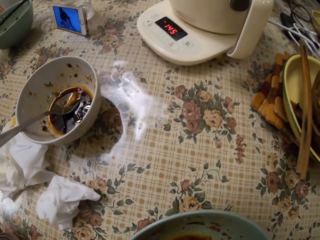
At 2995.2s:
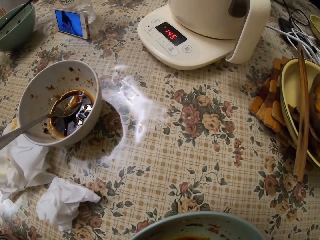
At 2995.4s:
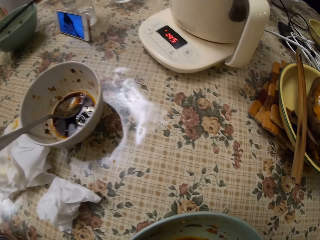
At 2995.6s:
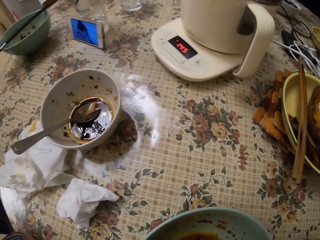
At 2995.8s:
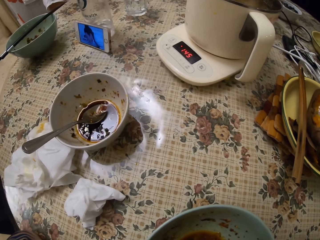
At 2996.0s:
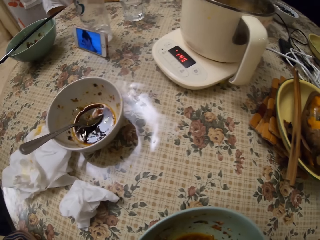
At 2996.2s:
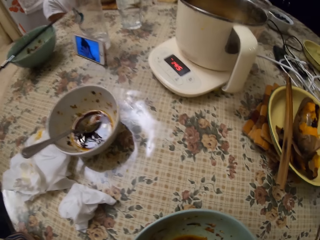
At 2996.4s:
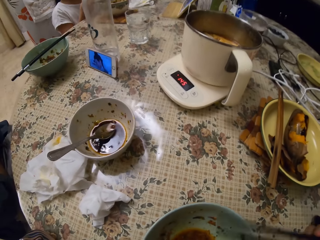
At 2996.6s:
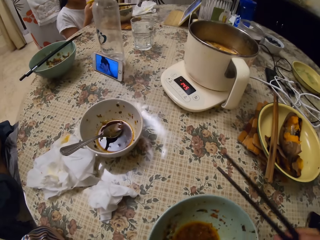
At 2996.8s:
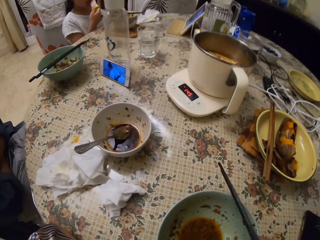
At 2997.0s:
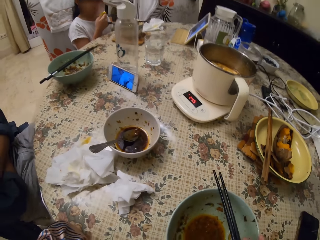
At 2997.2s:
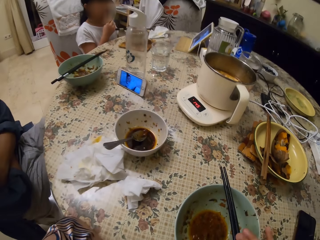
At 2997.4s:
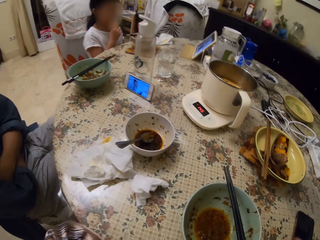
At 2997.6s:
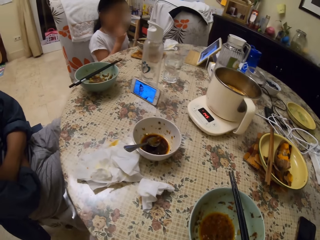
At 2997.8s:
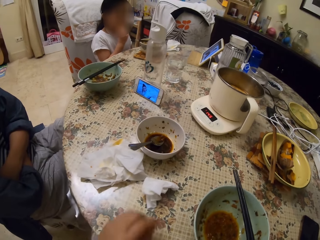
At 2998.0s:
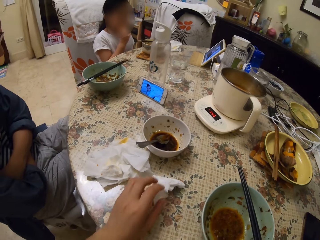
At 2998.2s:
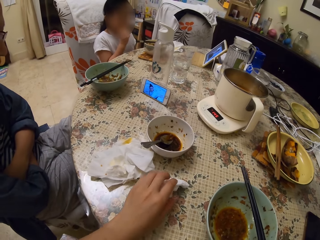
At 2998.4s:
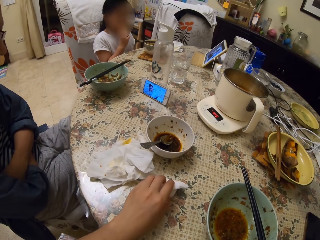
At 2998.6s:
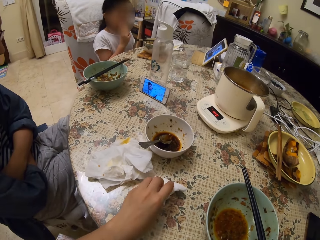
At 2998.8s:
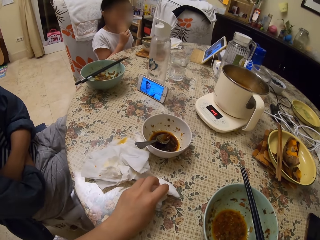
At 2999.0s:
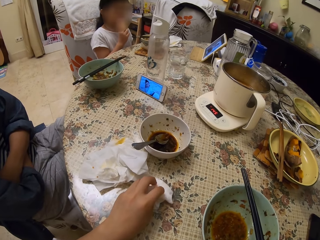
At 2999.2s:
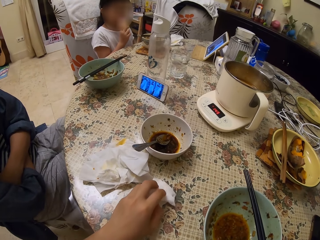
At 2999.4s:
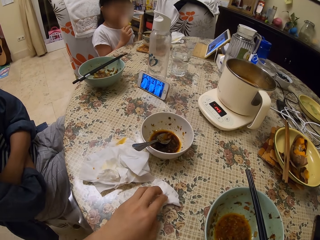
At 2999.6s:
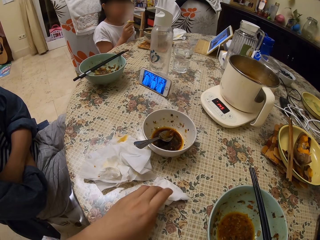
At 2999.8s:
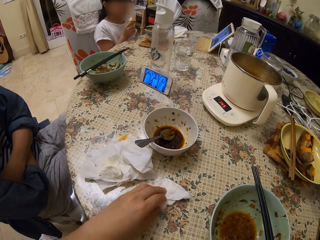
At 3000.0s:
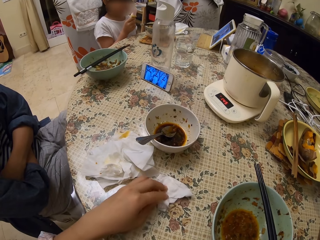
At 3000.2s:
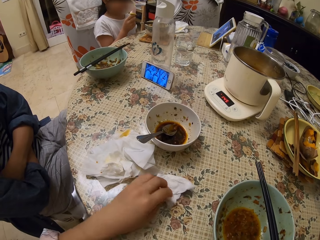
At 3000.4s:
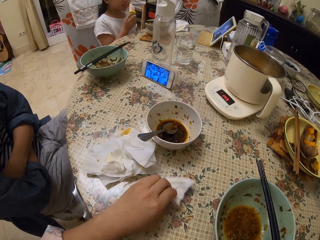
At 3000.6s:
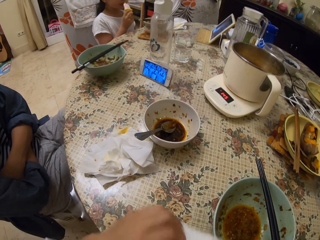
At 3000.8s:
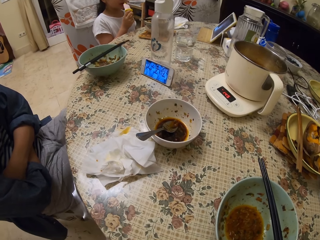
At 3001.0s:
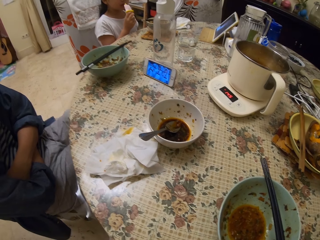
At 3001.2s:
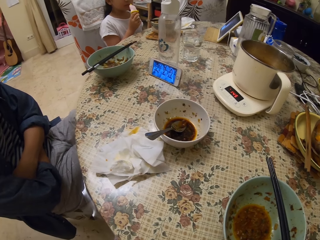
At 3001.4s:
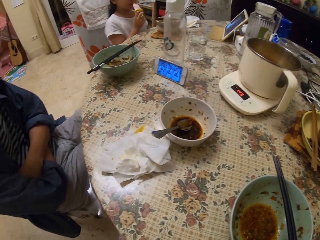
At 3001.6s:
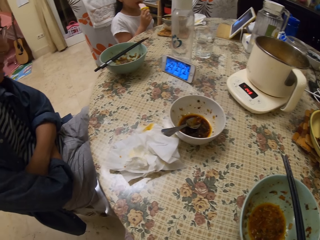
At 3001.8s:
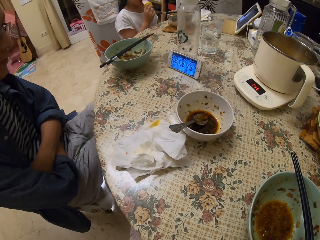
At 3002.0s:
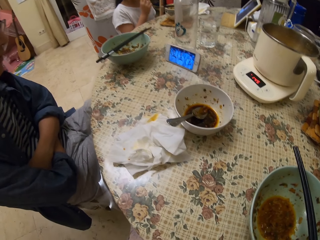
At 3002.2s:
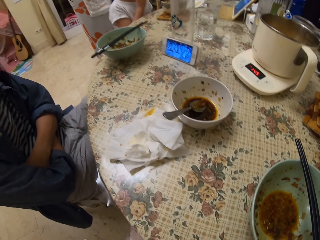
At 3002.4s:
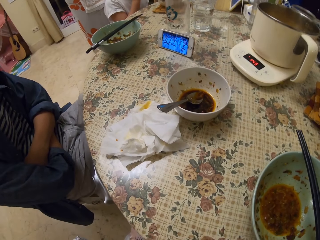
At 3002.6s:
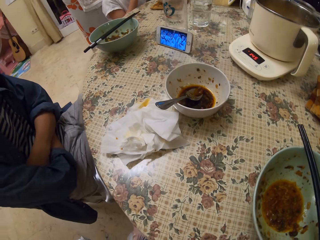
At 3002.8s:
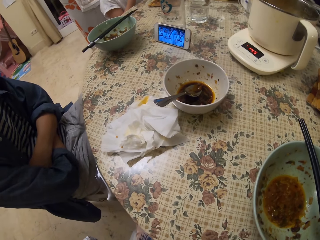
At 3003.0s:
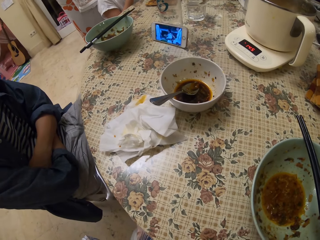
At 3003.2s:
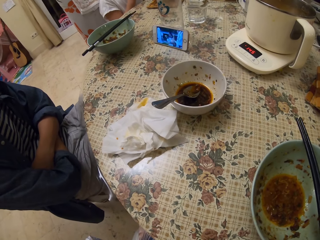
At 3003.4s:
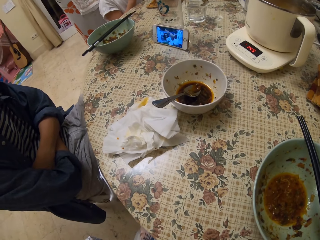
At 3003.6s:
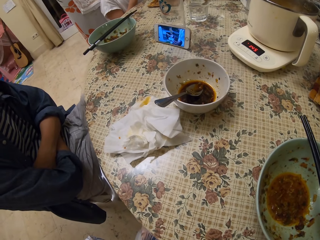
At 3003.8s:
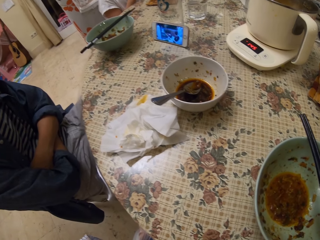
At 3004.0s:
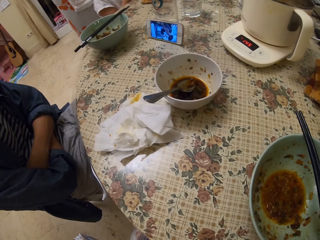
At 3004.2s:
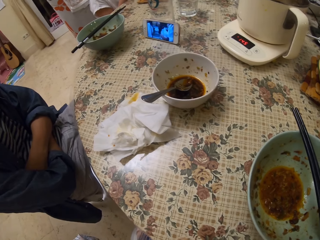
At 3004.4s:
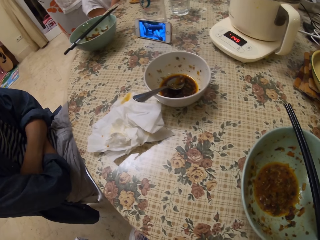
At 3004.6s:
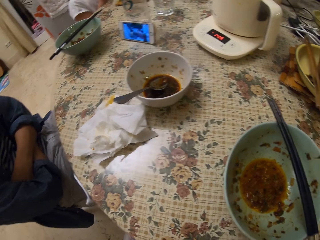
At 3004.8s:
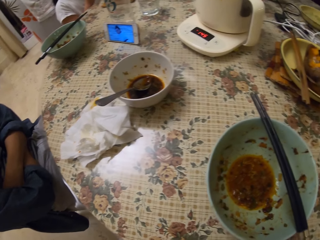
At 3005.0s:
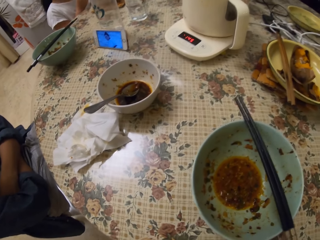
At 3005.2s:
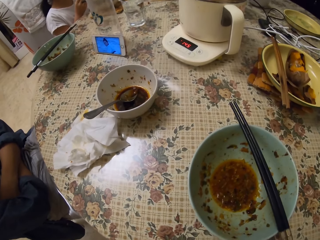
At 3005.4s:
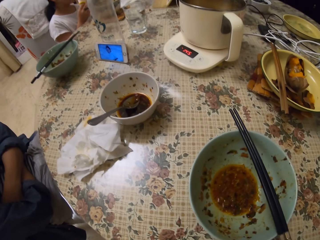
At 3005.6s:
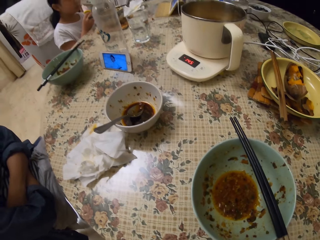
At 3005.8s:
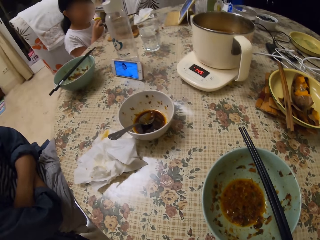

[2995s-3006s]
The camera wearer puts the chopstick on the bowl. She takes the serviette tissue on the table. She wipes her mouth with the serviette. She converses with a person.

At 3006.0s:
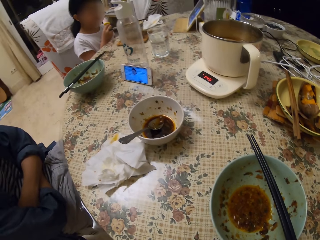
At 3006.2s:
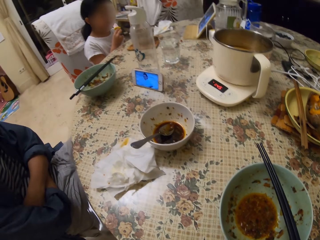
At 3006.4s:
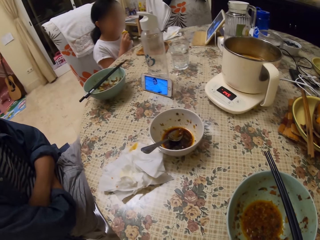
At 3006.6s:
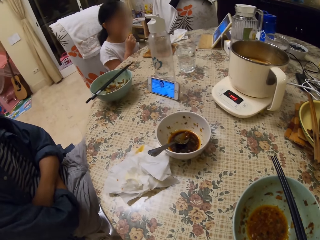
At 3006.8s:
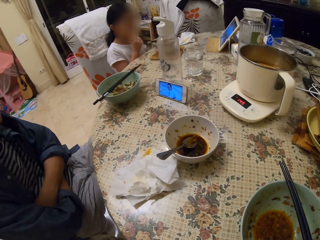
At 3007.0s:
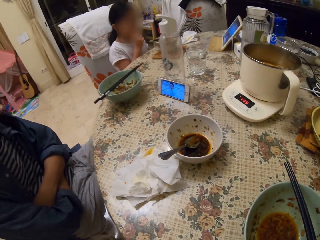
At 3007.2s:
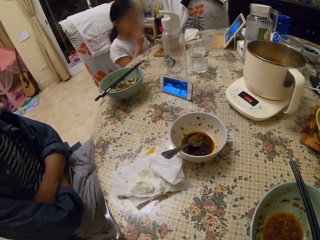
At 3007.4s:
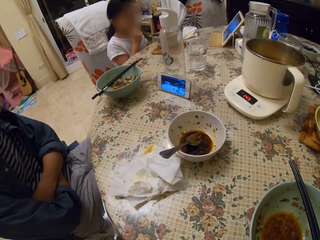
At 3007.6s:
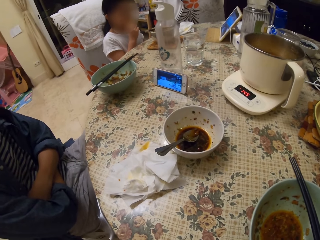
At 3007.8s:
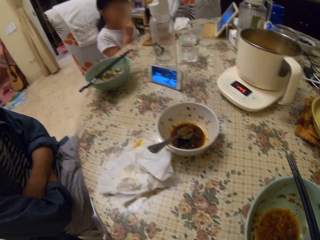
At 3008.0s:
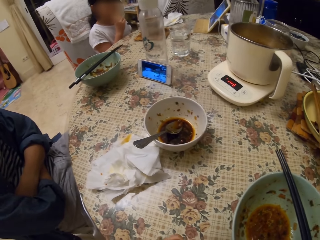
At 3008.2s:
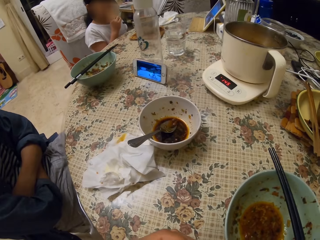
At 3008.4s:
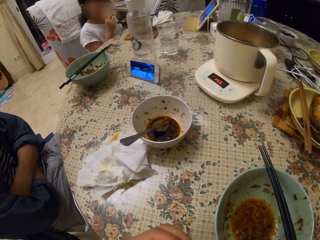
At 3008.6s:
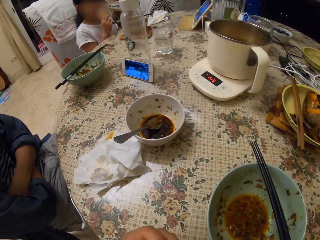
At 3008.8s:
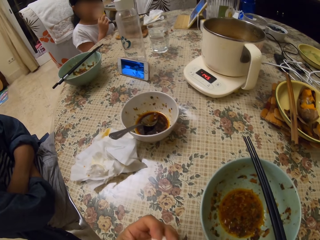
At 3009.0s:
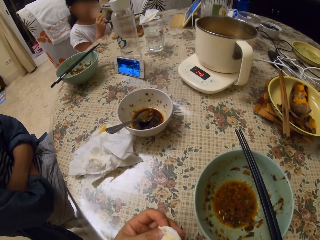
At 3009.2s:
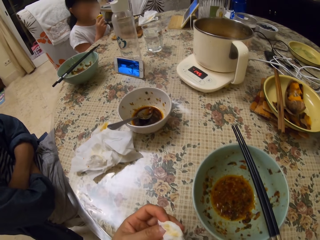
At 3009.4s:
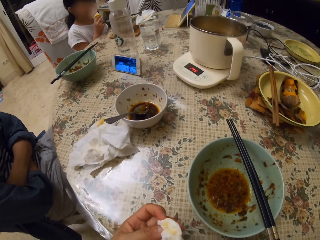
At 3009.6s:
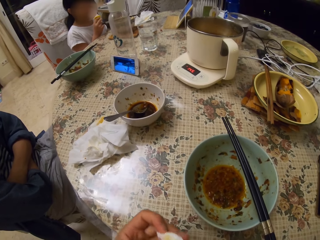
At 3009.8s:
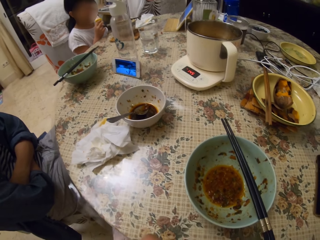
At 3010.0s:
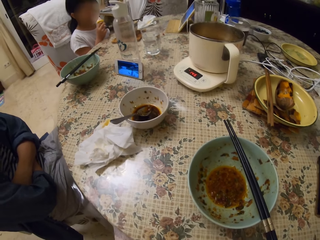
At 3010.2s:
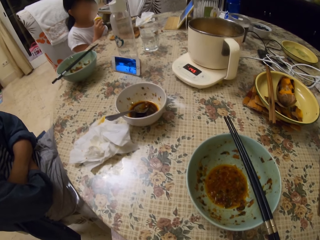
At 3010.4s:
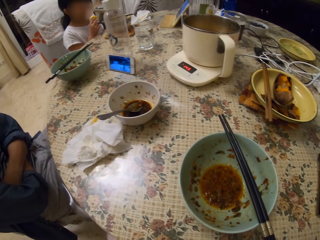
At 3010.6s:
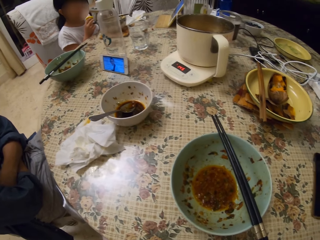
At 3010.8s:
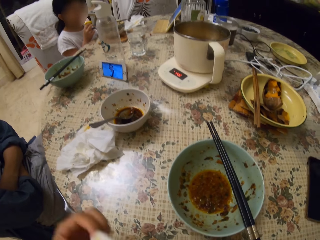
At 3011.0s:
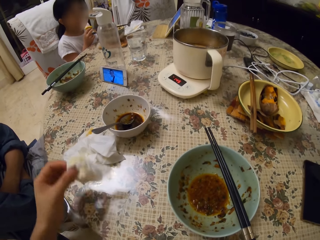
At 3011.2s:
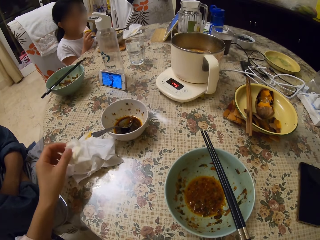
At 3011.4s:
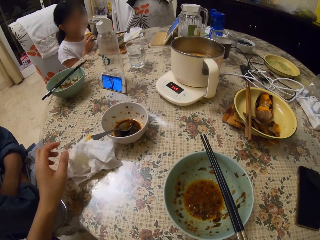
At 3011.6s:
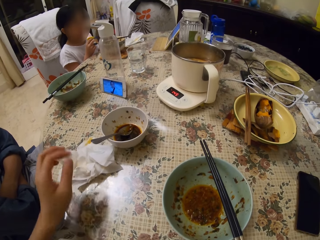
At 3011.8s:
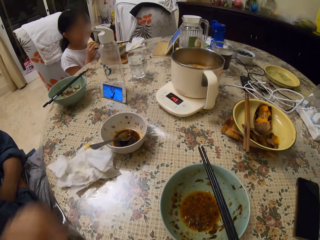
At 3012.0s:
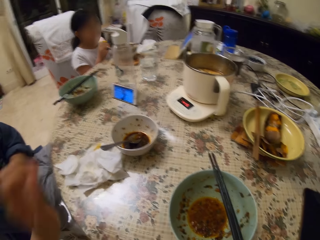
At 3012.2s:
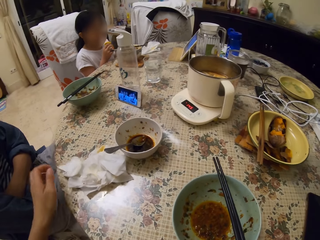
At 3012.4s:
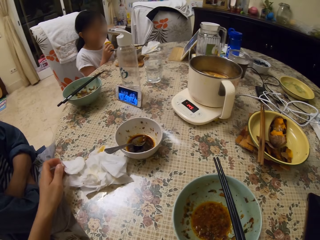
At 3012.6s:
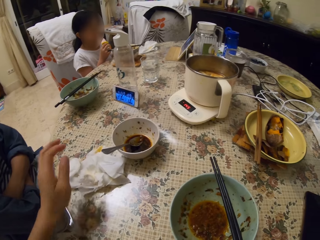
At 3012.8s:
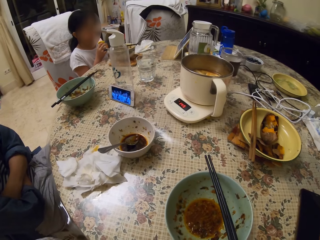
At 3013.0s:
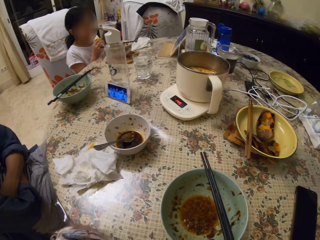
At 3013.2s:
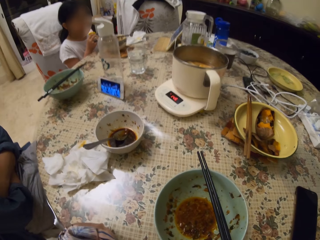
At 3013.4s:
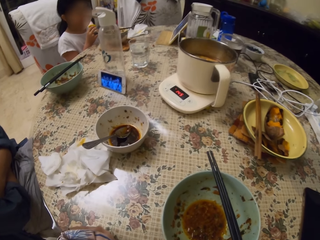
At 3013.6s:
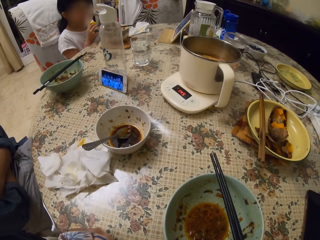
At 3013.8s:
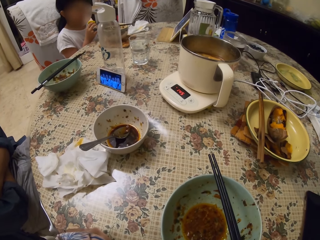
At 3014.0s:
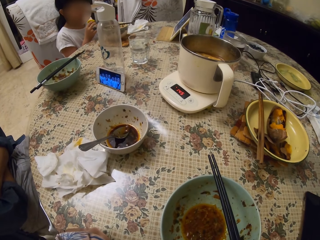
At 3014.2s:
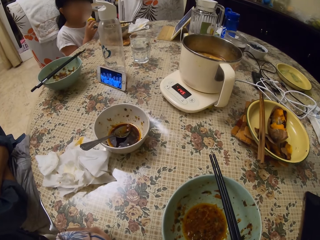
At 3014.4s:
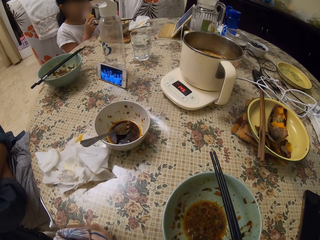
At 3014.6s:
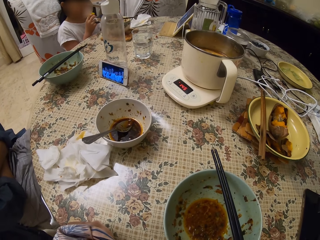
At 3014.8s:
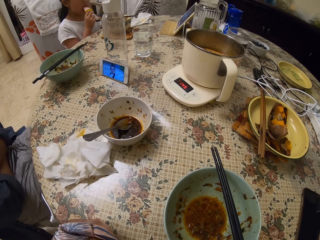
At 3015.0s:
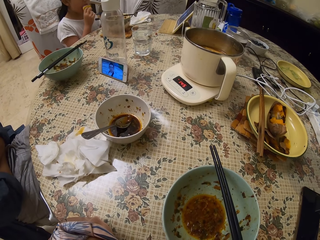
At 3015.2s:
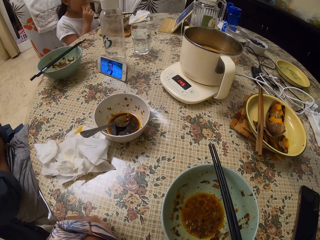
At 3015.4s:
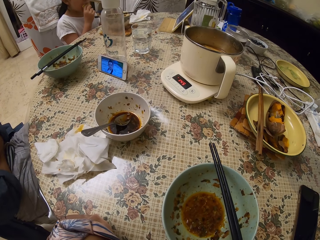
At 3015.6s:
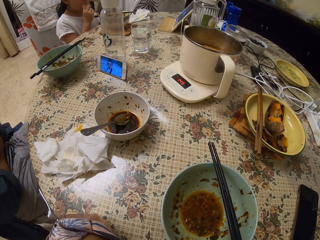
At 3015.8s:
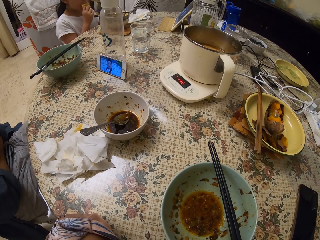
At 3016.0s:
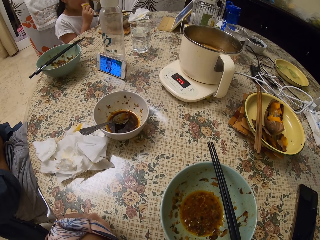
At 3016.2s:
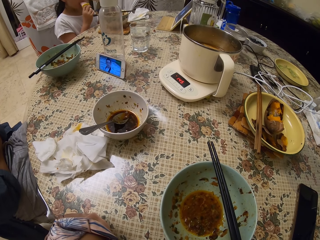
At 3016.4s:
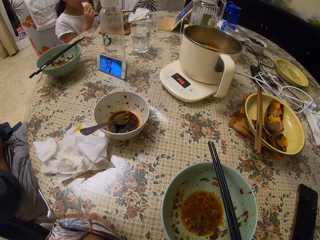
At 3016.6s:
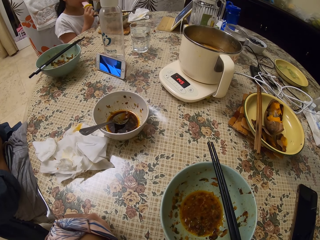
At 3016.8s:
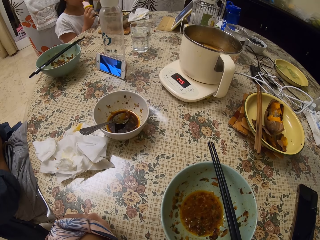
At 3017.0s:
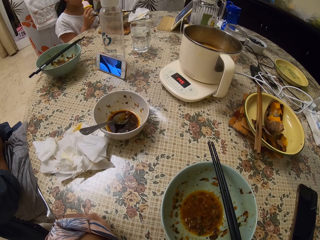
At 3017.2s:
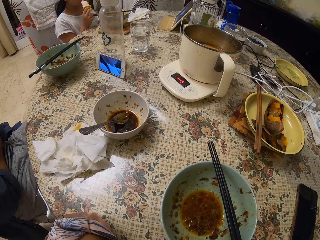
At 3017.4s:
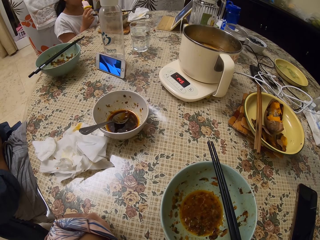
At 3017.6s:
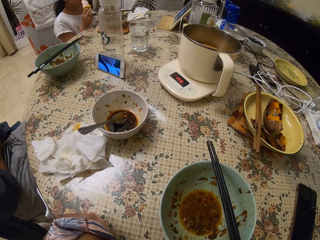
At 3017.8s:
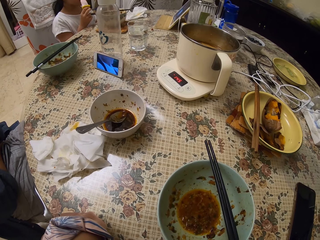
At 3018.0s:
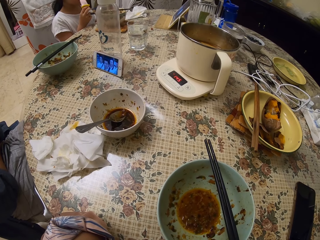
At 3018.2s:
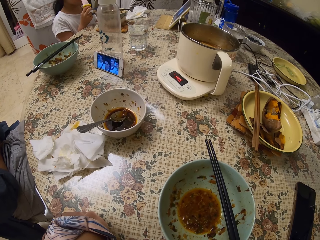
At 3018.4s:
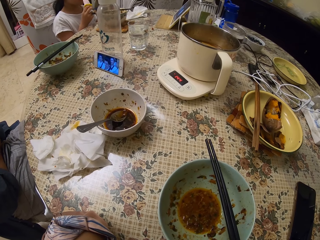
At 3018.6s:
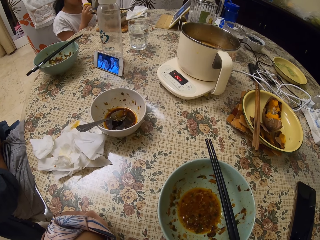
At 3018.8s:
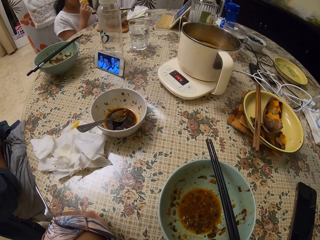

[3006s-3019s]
A girl licks the ice pop. The camera wearer drops the paper wipe back to the table. They position the wipe on the table. A man watches the phone on the table. The camera wearer stares round on the table.
